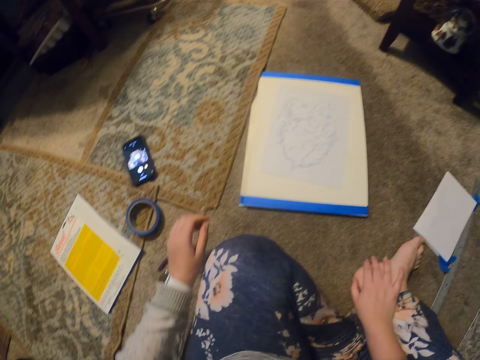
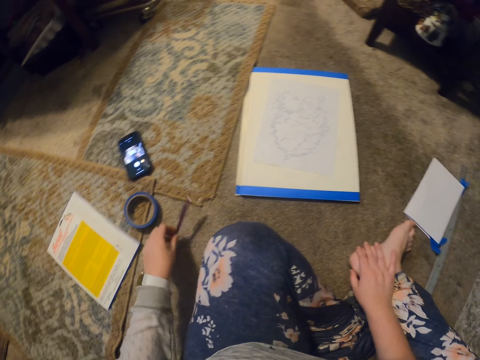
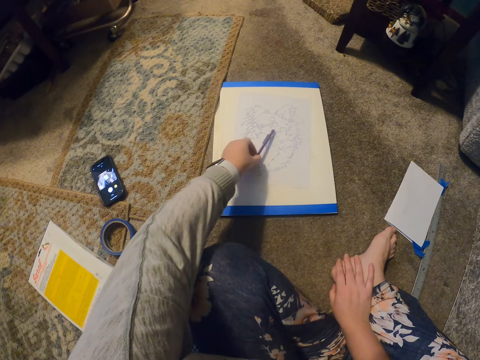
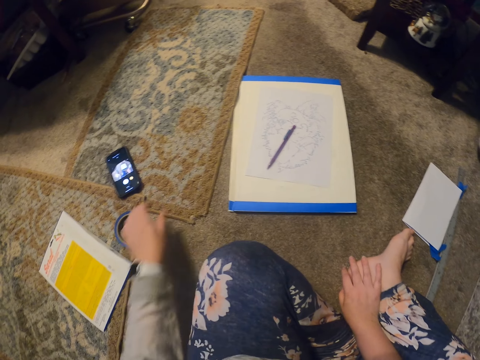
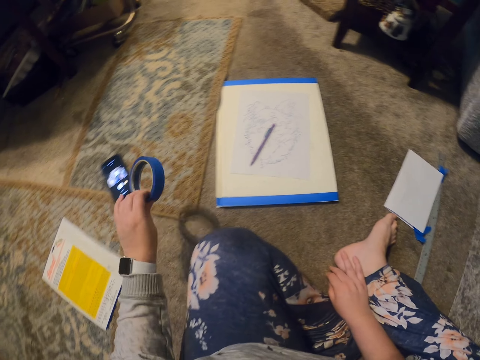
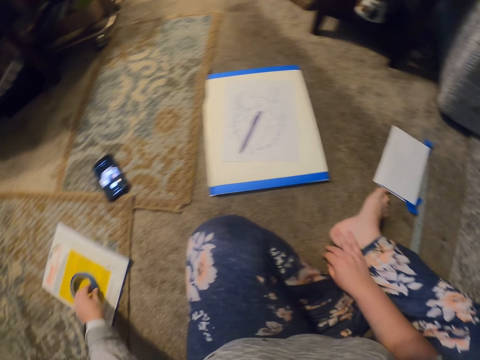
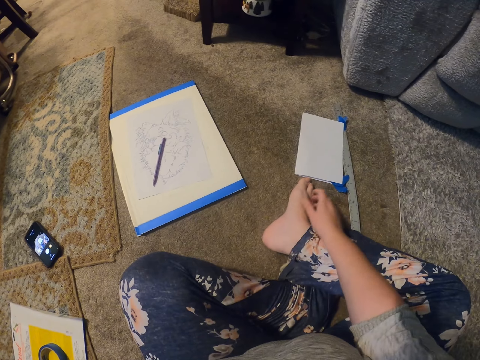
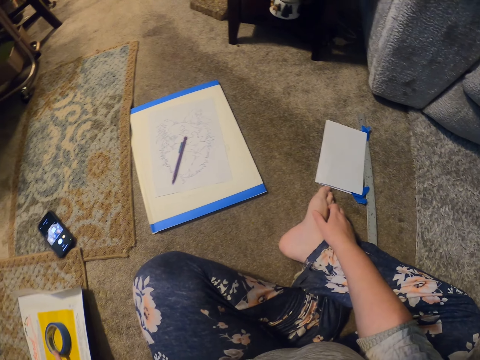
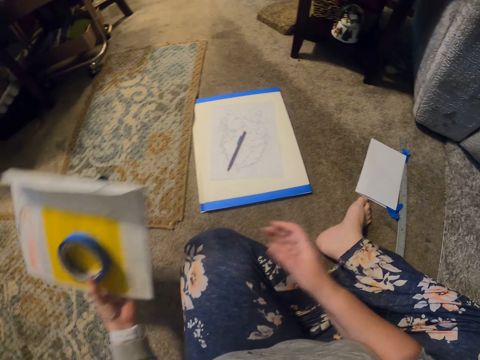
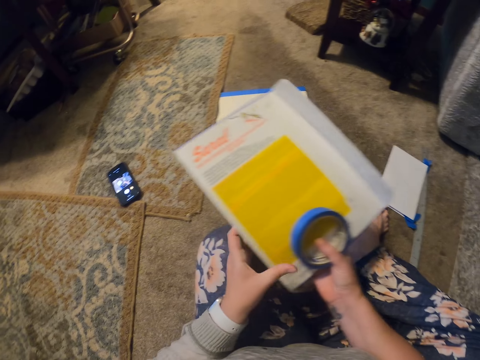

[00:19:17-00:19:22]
The camera wearer places down a paper. They pick up a pen or pencil. They put the pencil on the paper. They place down a seal tape. They pick up the seal tape. They place down the seal tape again. They pick up the paper and the seal tape.
